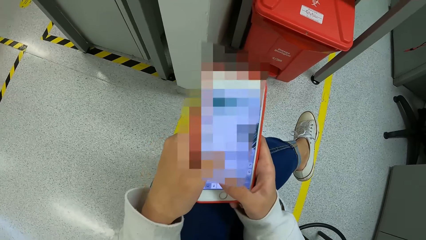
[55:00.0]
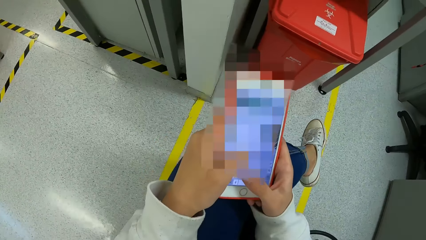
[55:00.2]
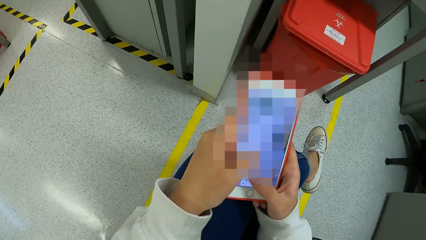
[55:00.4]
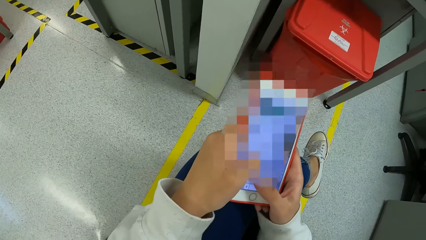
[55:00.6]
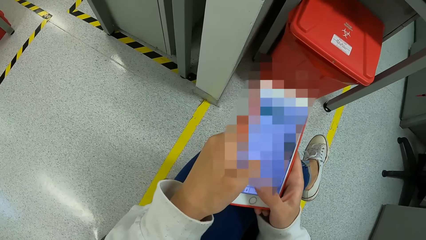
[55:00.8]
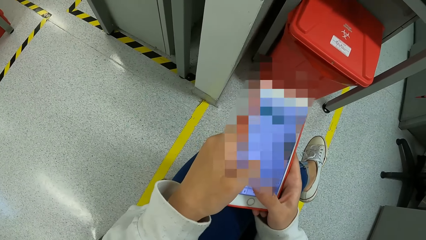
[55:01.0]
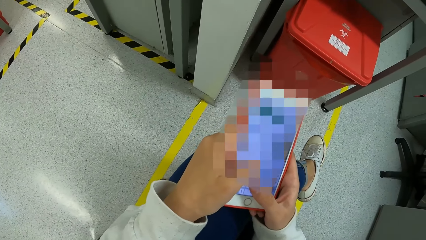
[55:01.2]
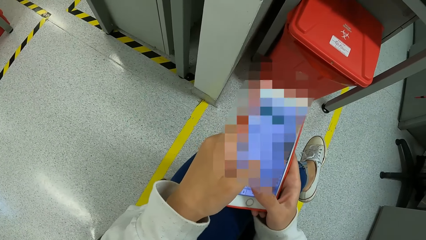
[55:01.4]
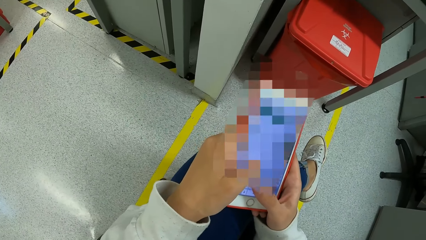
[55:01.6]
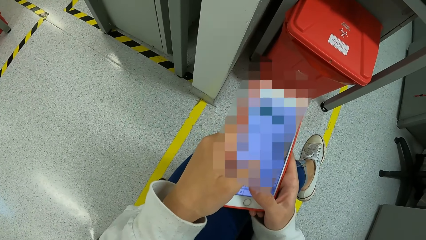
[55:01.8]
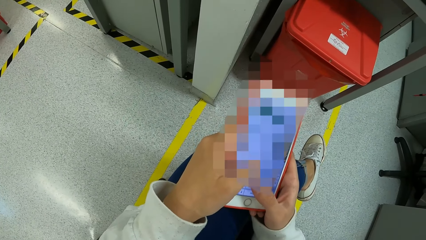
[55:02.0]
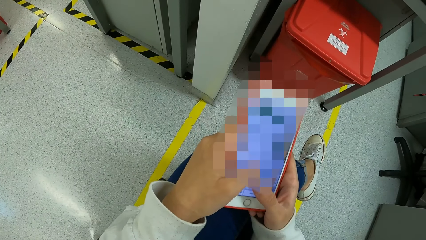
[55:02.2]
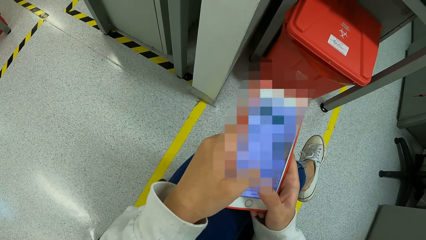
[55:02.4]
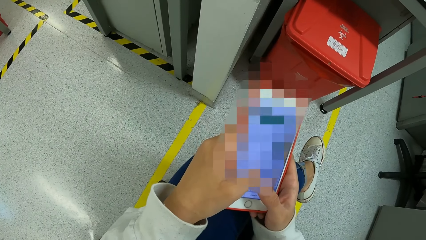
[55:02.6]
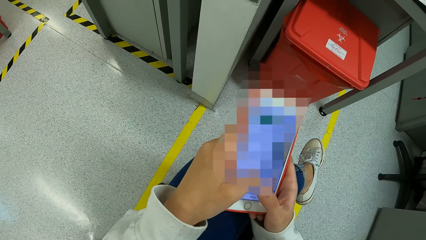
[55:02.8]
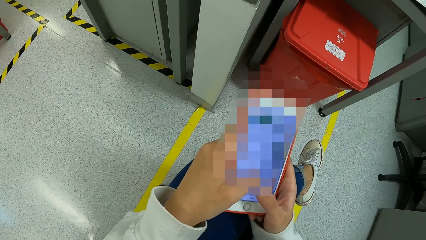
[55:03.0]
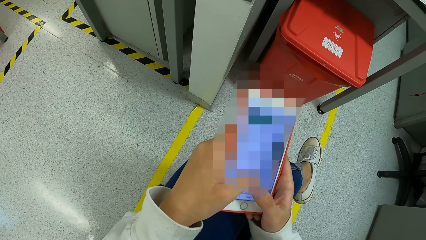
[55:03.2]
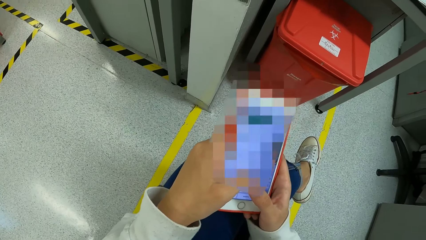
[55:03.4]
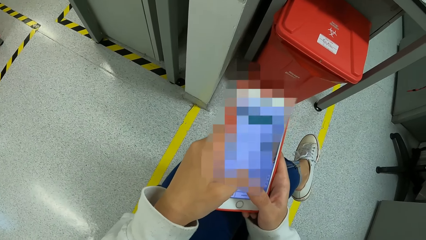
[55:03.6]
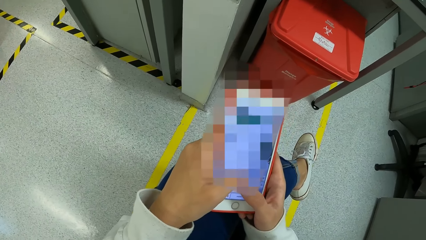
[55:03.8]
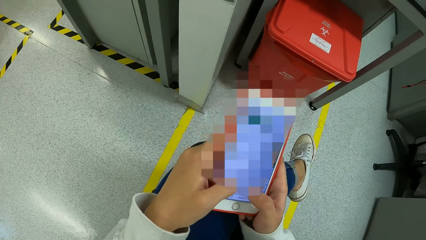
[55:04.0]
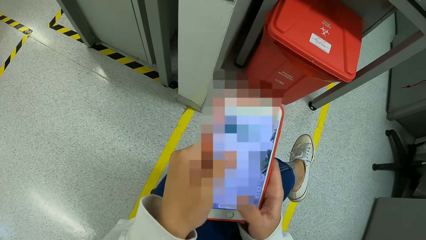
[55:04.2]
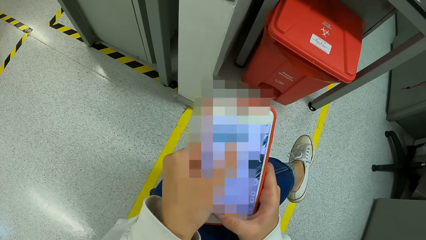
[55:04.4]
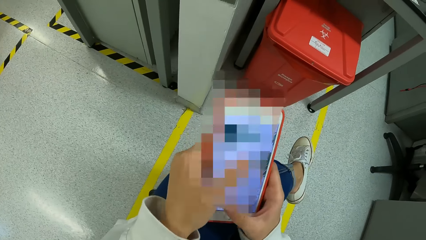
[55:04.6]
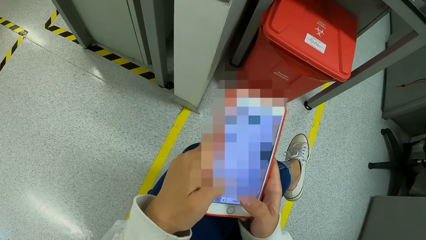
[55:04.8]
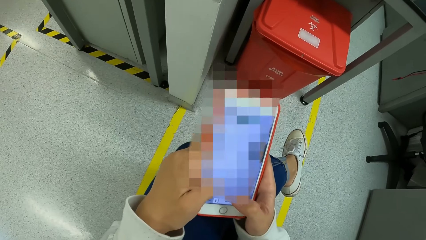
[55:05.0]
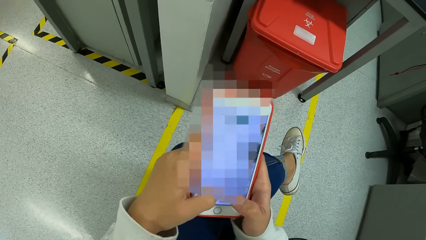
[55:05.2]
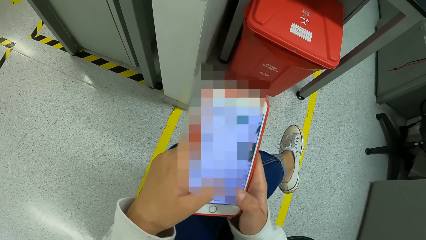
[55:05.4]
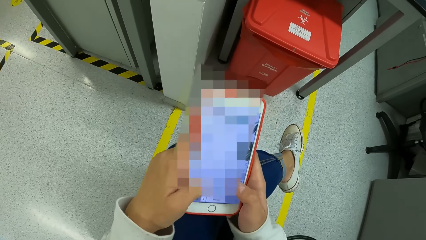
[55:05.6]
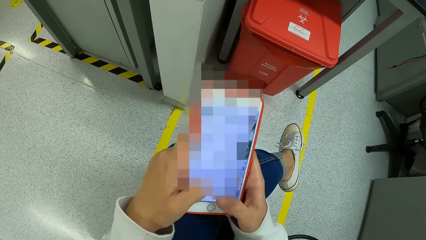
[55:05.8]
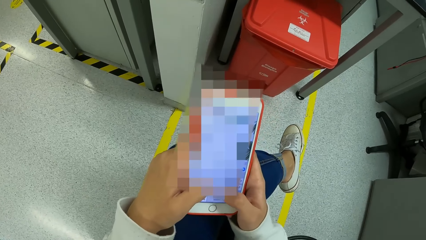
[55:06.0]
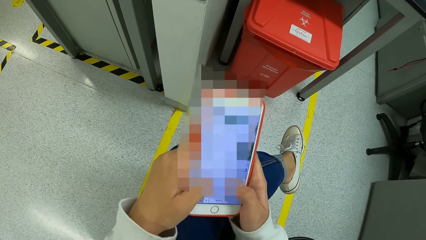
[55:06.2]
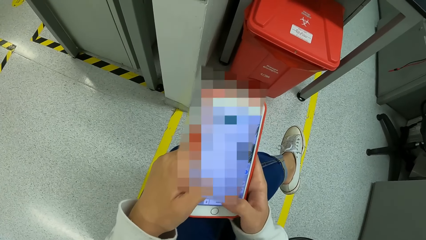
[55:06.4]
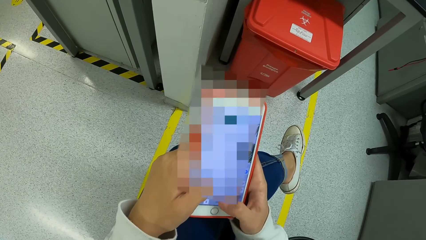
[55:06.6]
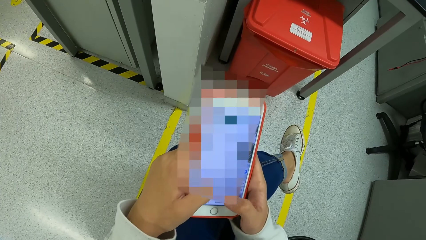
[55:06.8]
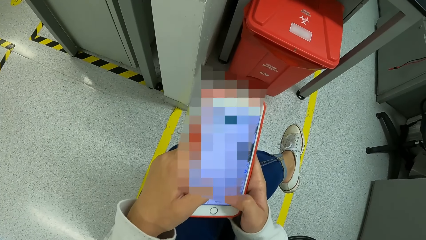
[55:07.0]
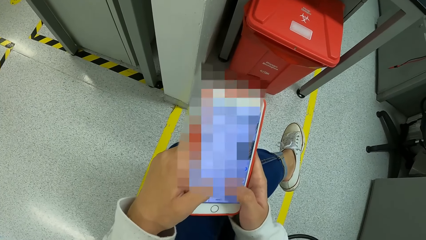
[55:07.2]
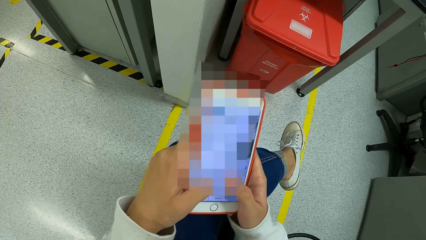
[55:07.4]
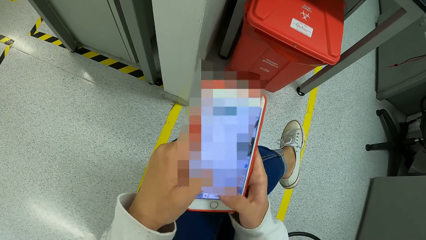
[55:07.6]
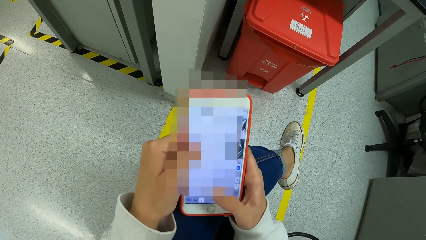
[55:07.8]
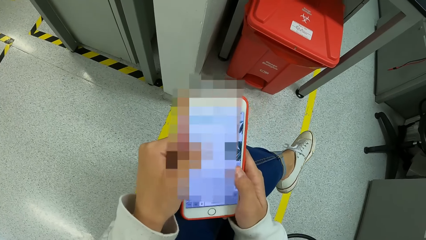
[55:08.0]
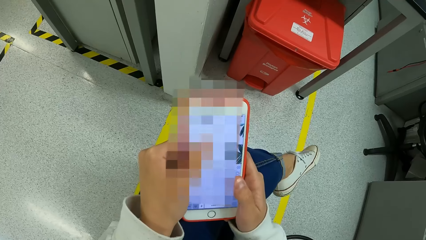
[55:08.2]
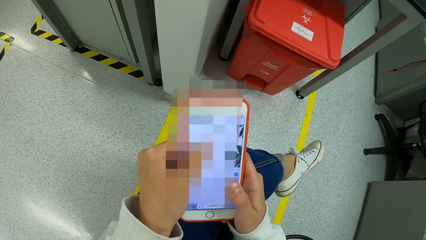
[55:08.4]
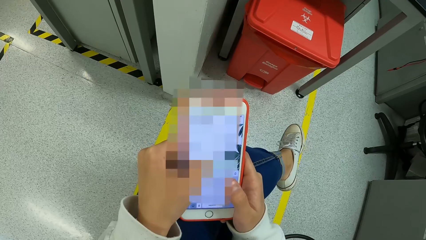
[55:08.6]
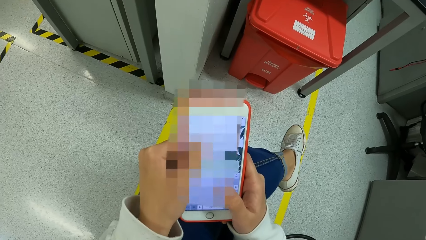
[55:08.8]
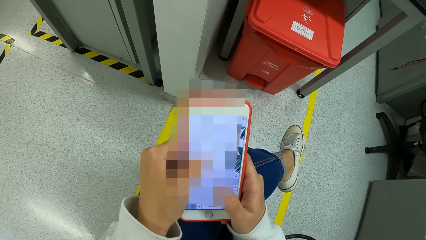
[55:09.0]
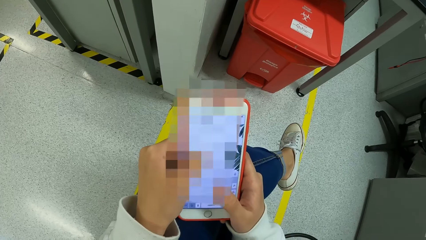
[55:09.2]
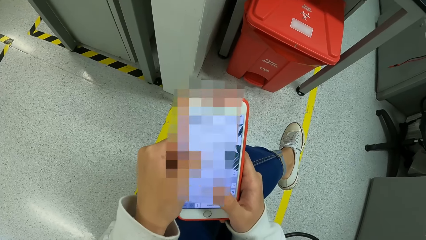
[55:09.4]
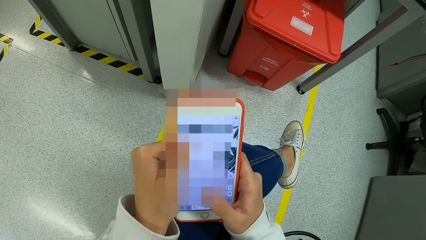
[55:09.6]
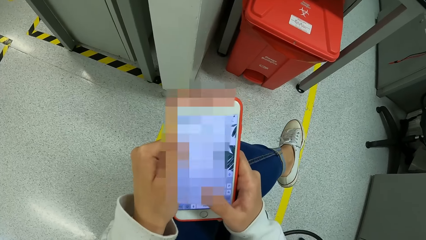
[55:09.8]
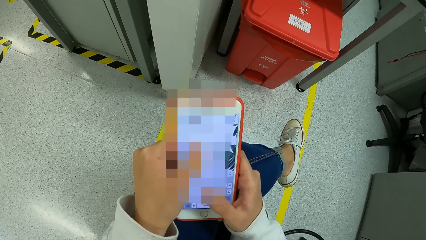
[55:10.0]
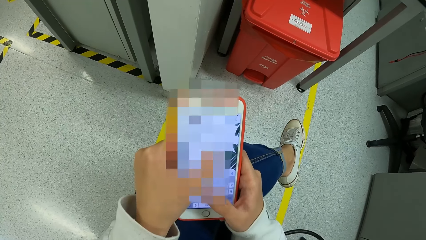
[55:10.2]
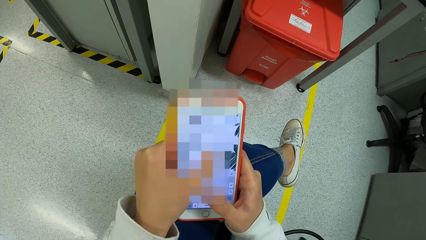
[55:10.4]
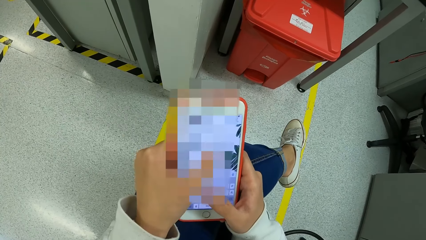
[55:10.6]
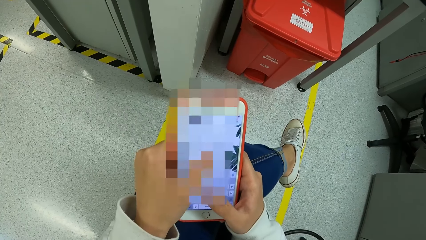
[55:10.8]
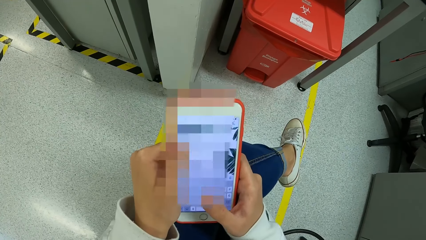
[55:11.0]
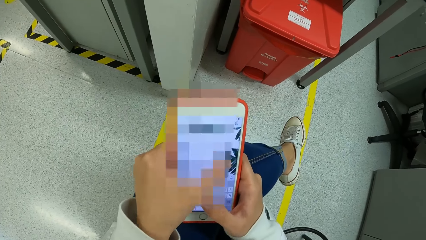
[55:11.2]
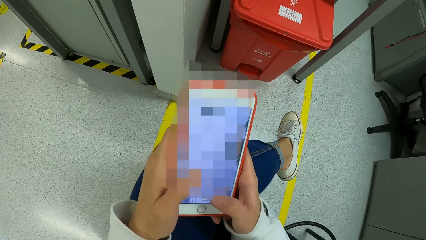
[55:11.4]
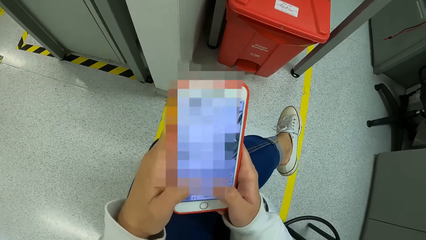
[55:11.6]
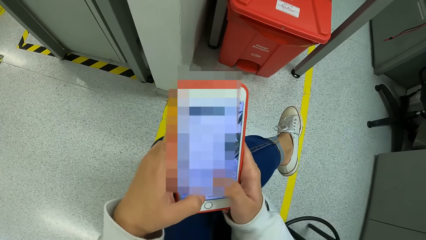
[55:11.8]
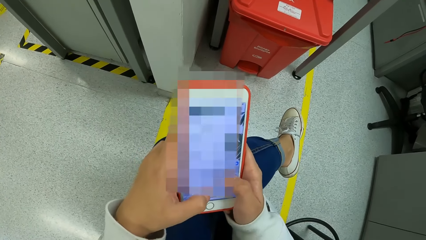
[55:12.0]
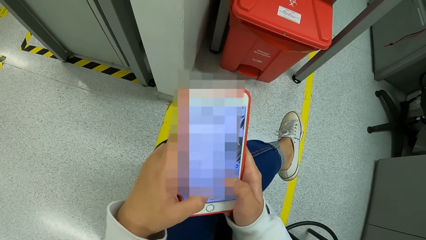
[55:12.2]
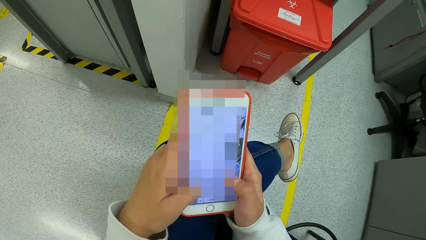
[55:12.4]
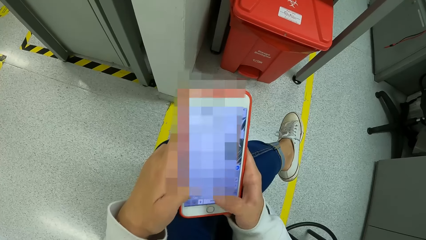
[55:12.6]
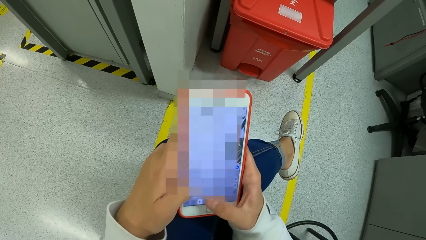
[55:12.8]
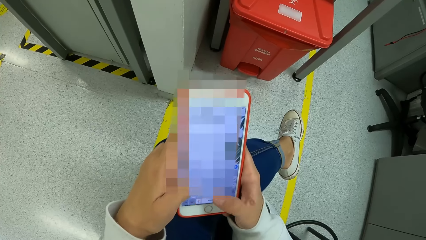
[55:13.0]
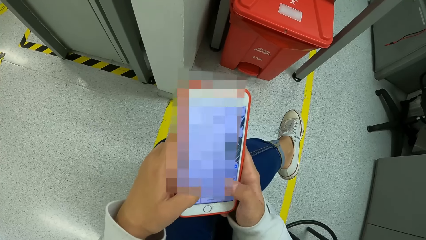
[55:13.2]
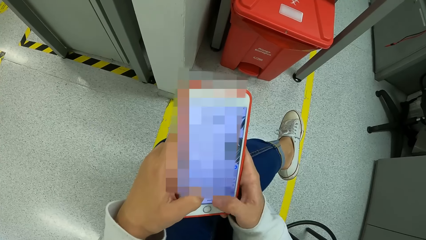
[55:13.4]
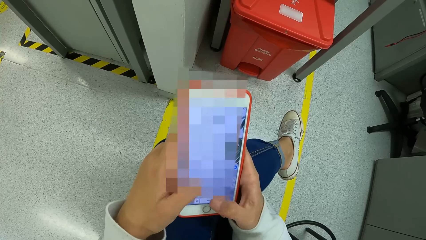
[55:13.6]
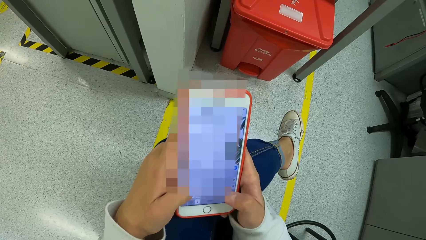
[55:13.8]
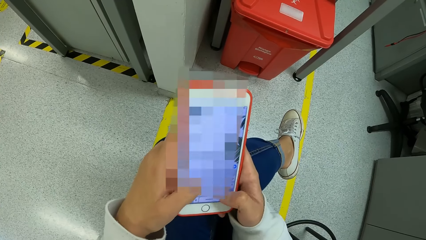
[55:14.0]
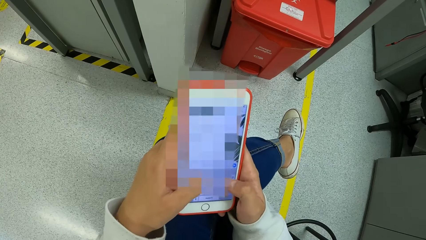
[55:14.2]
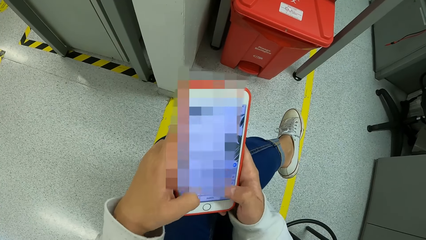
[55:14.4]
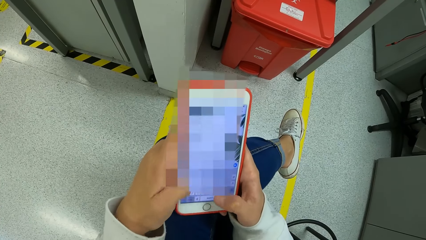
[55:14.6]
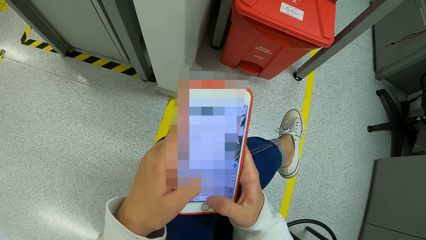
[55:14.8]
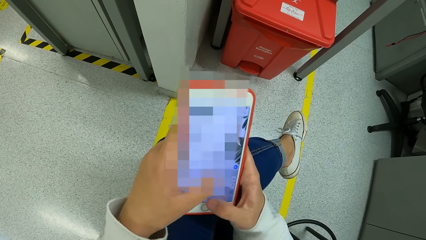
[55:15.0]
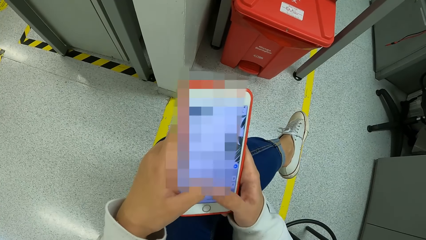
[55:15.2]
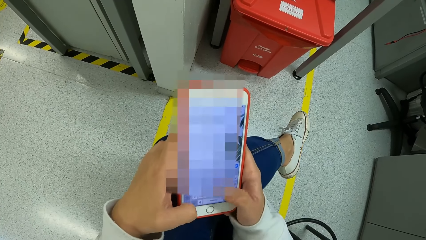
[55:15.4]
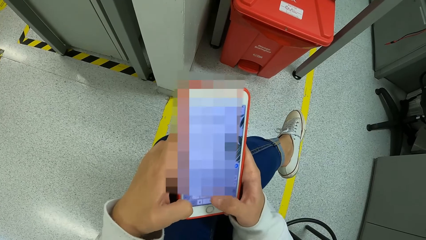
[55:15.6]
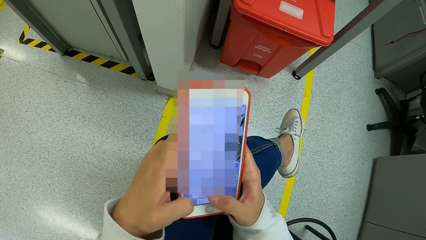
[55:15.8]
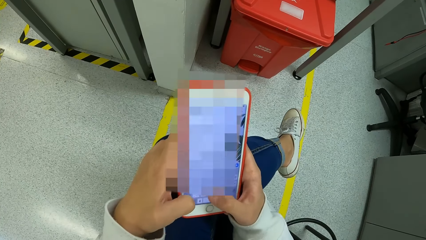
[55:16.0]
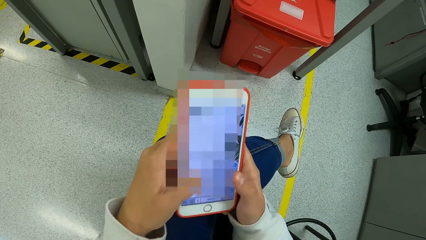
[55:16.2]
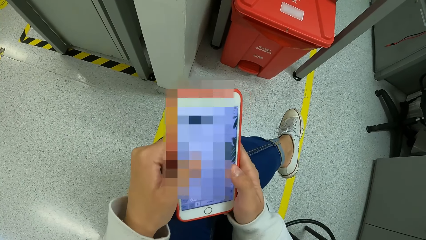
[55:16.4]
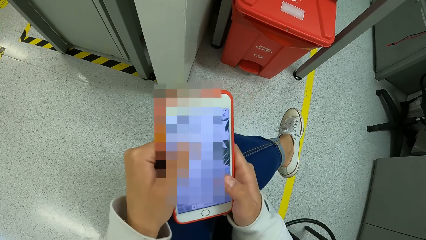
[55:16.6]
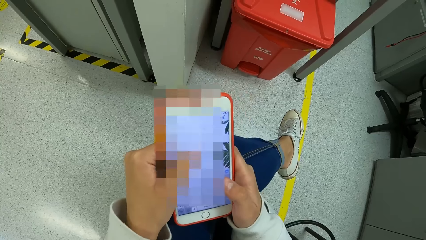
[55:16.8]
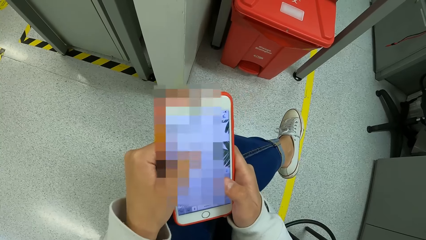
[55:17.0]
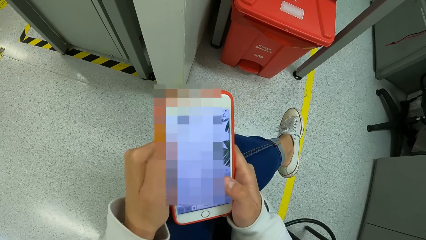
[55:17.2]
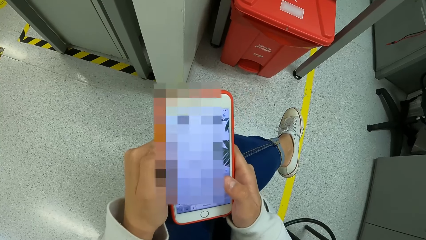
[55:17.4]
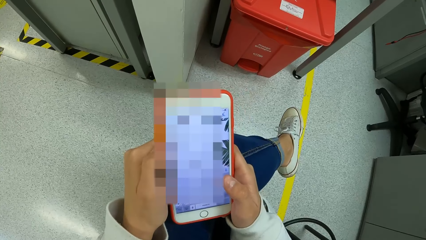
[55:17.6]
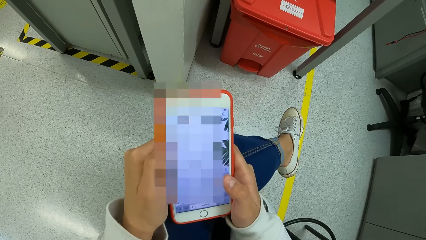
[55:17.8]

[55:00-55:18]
The camera wearer uses a phone. They type on the phone.
